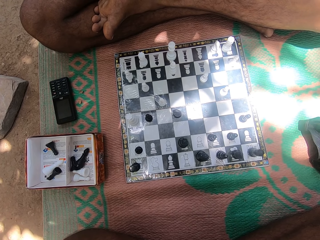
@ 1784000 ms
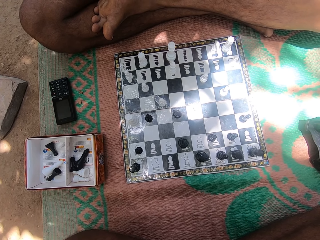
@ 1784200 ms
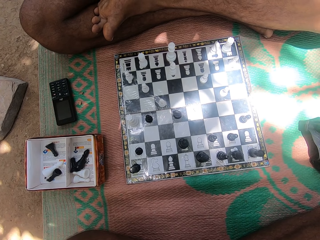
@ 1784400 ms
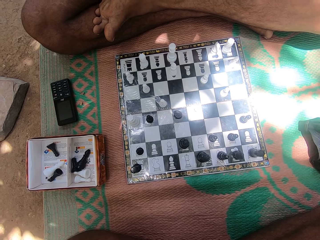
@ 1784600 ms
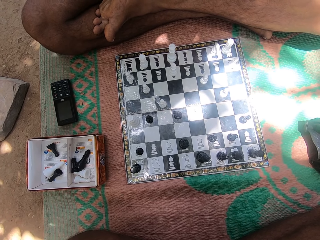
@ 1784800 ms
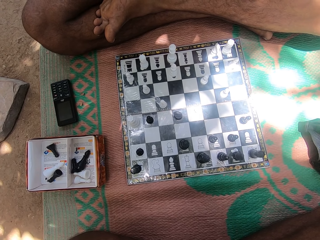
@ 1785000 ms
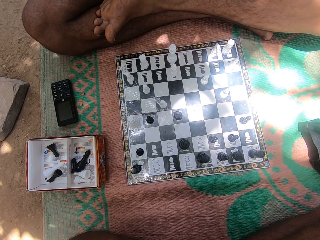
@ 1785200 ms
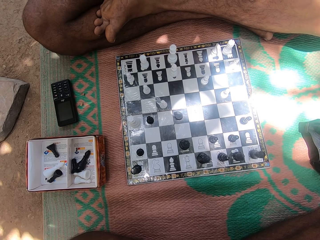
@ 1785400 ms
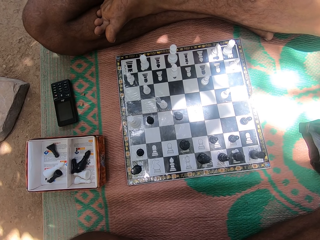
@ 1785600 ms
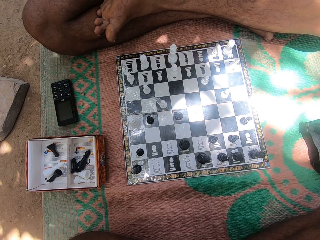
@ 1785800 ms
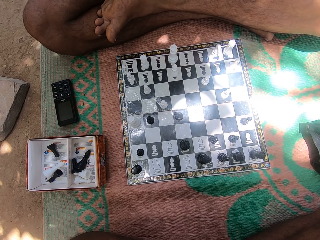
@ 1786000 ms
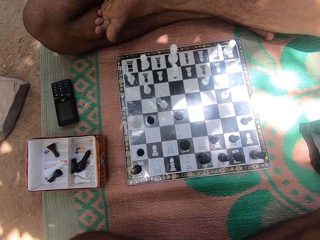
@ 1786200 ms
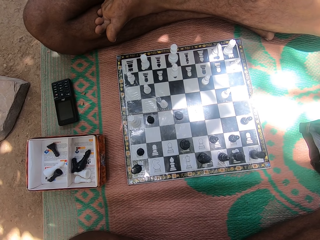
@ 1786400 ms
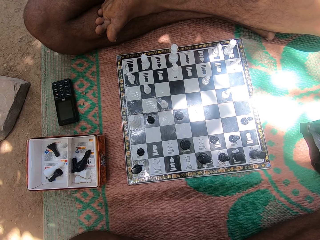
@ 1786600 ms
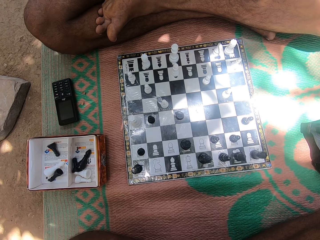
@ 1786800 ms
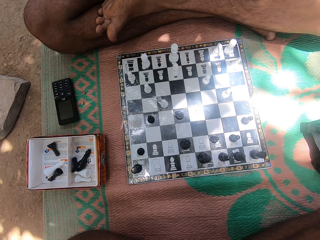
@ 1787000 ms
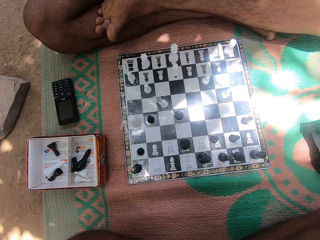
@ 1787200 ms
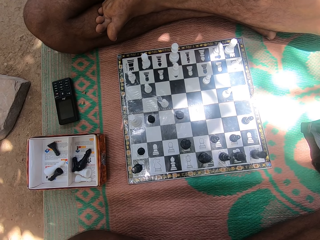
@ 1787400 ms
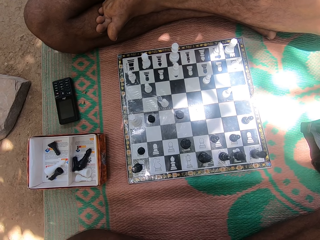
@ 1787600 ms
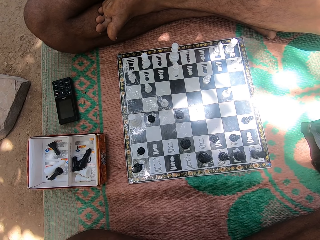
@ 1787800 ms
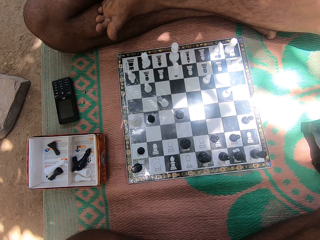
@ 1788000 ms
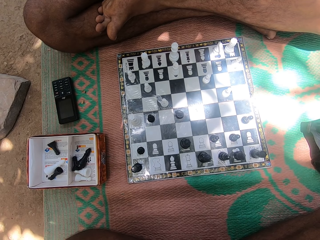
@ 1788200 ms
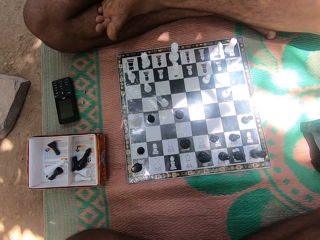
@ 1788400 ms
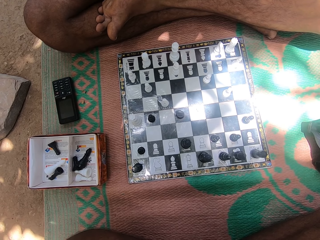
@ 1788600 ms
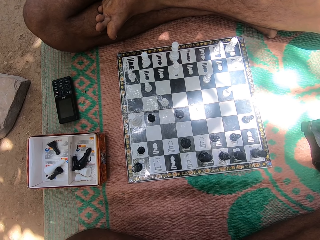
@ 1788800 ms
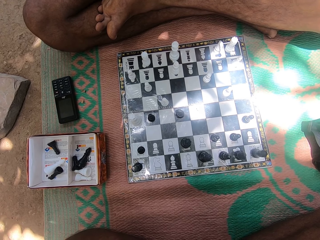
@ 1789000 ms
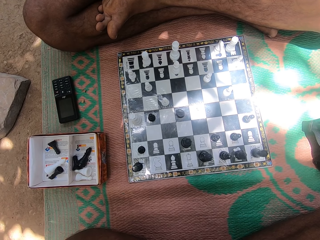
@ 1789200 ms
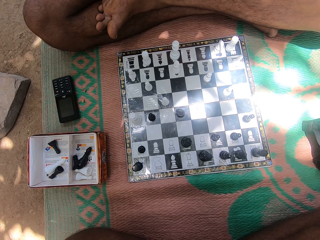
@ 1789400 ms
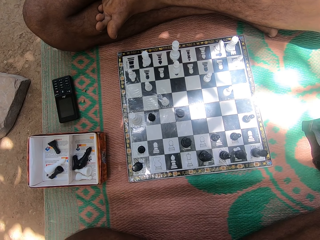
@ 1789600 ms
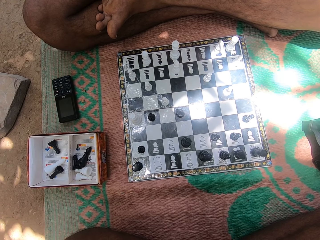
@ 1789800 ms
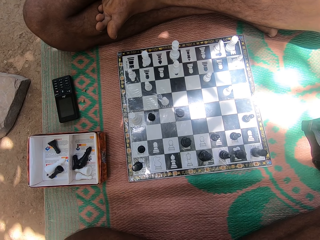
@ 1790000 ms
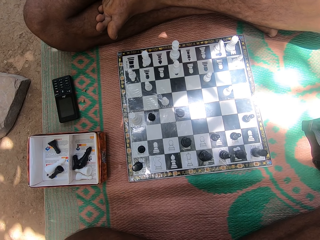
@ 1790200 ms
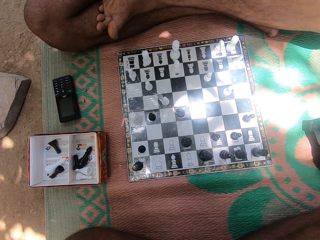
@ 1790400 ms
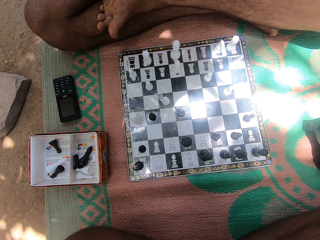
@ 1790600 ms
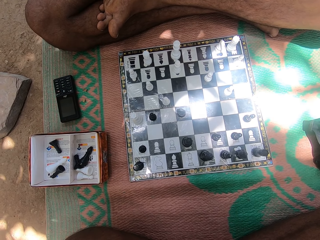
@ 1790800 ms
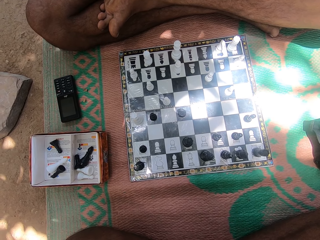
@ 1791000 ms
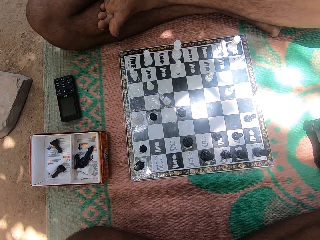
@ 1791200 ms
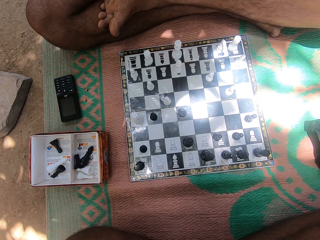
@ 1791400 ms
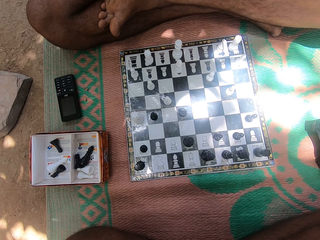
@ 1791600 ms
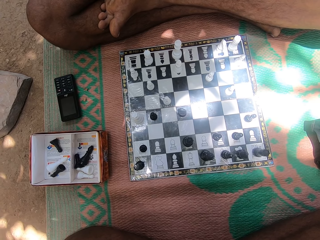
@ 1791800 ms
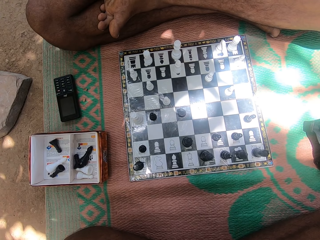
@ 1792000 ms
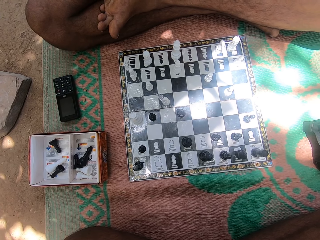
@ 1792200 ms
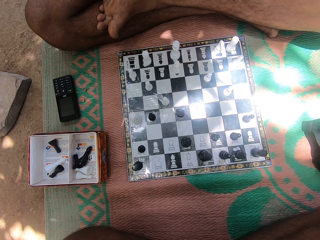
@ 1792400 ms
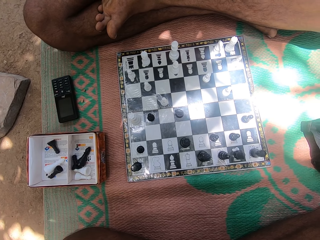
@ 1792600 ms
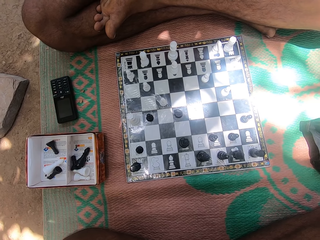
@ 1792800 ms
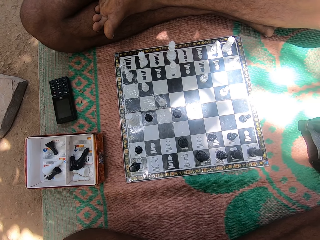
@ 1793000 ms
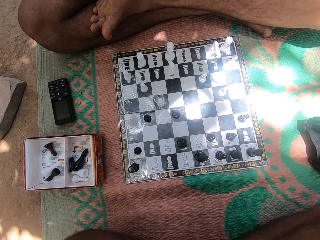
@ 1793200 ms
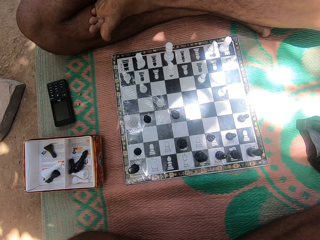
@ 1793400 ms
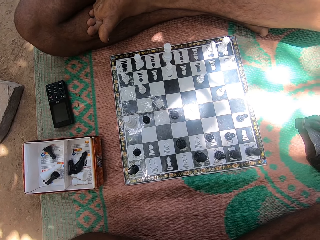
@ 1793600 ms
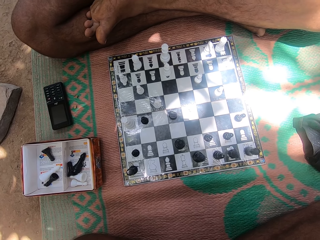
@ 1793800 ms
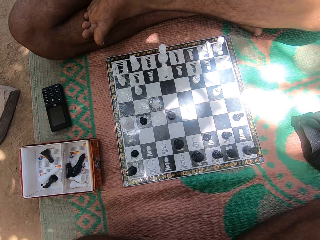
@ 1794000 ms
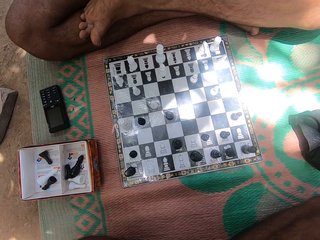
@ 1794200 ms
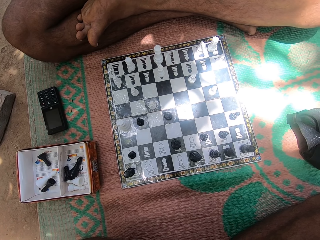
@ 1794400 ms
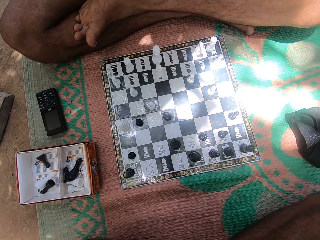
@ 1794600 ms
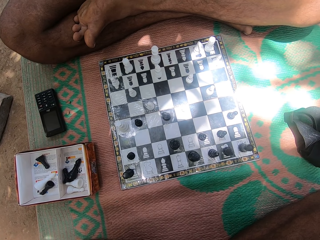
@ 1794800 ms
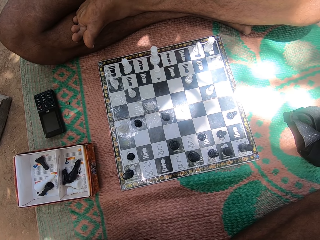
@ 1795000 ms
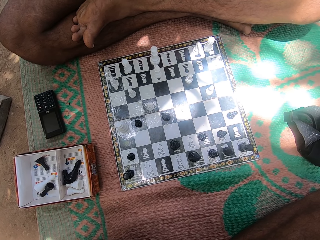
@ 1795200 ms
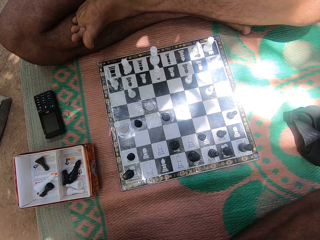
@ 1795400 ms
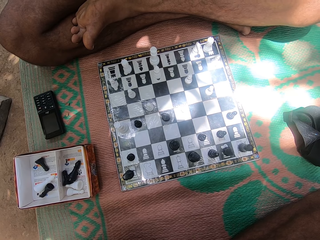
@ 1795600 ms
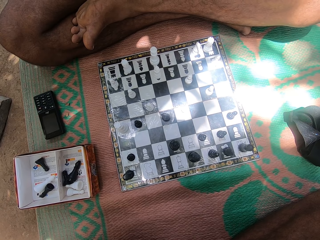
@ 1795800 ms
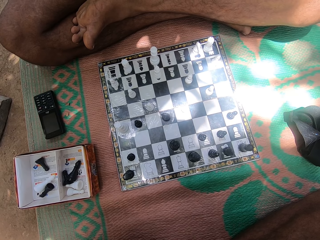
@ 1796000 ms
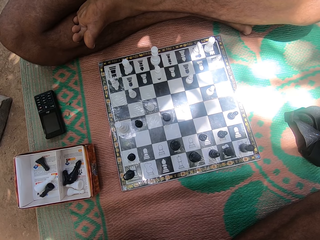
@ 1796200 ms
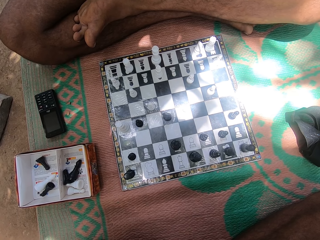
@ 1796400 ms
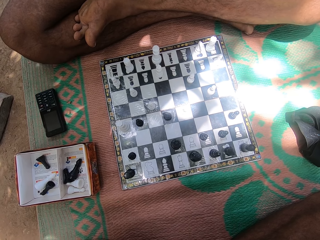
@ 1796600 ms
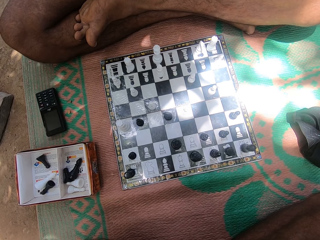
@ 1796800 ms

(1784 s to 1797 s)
The camera wearer stares at the checkers. A man shakes his legs.

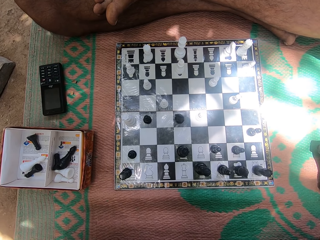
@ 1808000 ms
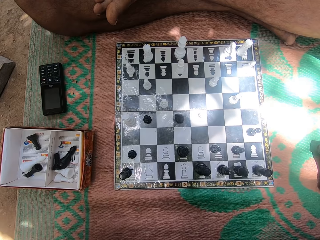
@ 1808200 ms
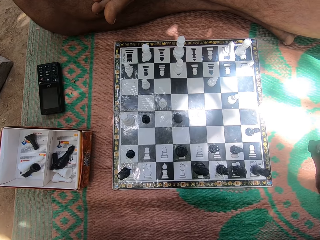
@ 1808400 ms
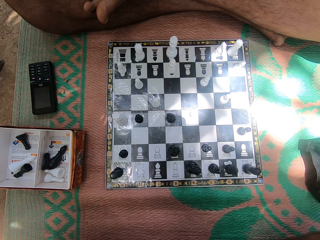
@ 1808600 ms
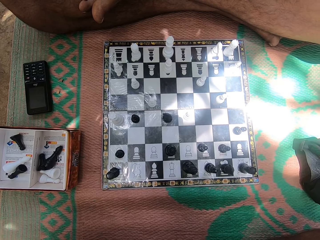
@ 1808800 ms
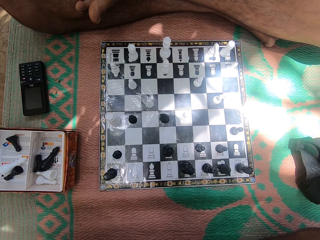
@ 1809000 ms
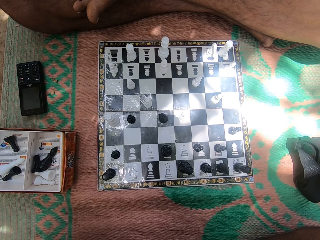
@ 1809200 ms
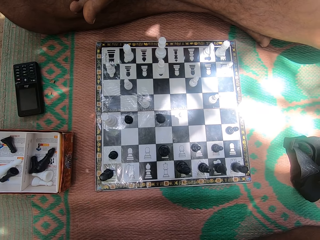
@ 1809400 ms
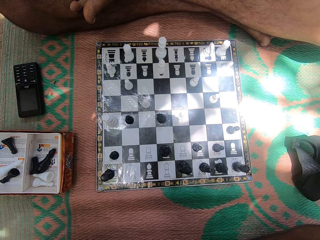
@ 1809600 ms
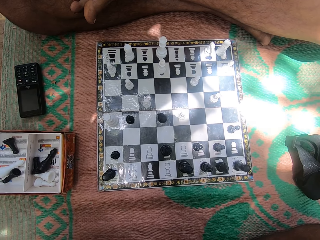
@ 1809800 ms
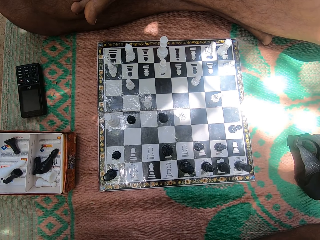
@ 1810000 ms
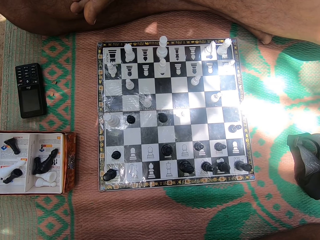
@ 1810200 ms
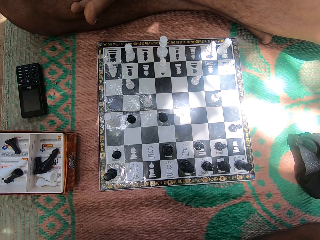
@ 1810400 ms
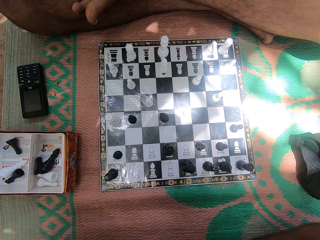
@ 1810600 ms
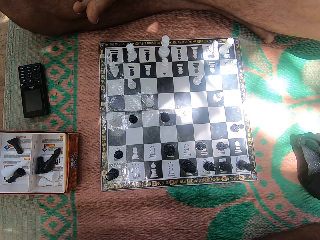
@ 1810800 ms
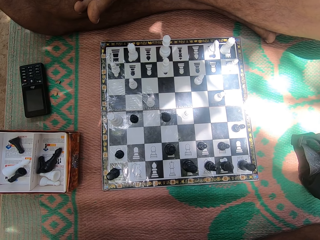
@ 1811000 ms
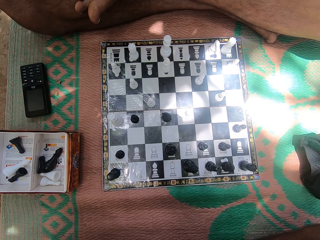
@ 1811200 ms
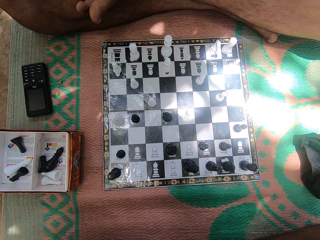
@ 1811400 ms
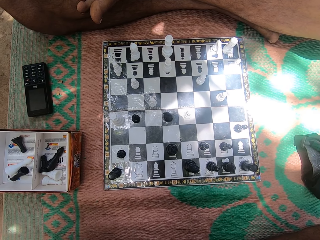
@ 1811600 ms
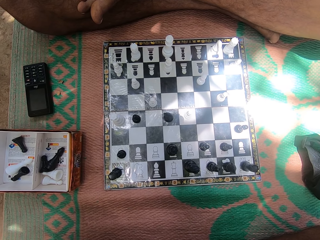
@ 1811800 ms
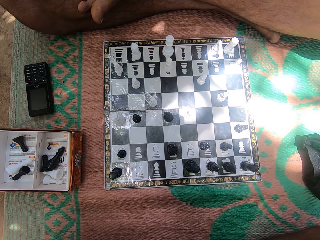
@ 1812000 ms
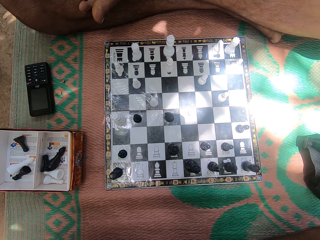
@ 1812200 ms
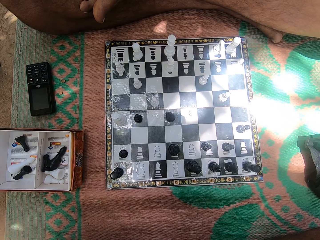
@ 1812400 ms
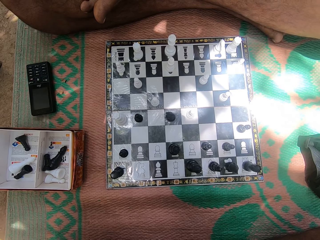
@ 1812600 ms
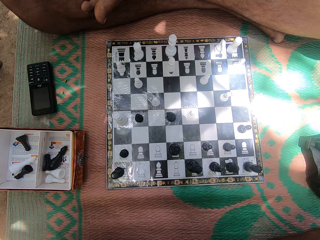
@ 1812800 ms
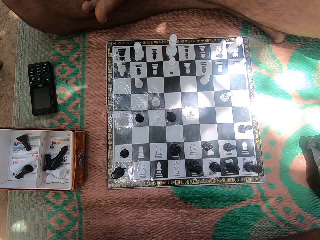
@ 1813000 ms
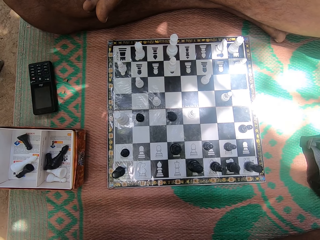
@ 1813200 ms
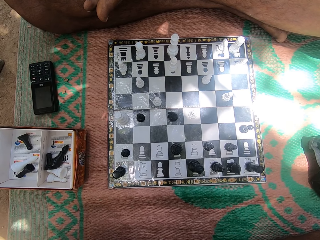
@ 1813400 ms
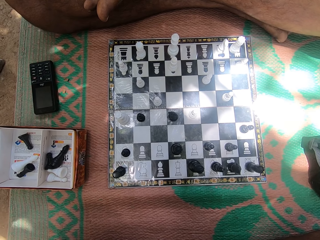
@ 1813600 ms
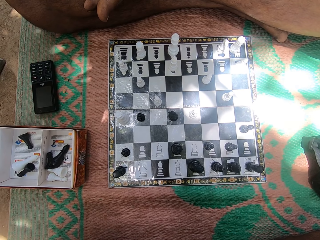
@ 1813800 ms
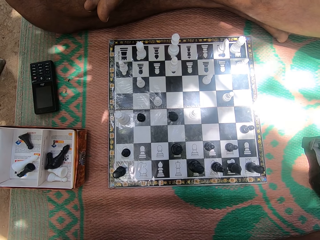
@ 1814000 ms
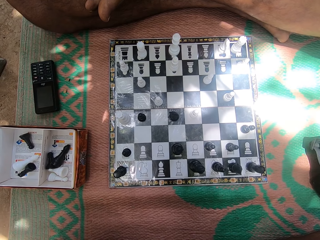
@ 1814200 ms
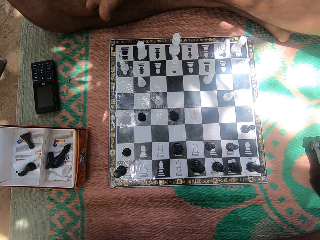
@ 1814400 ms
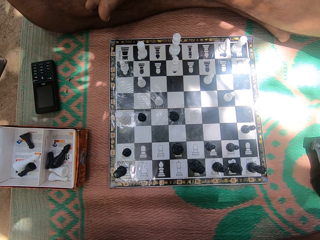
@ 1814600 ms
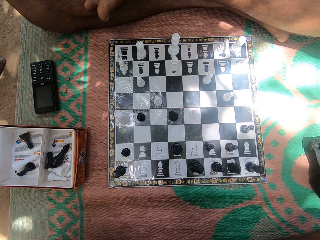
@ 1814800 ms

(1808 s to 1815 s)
The camera wearer stares at the checkers.

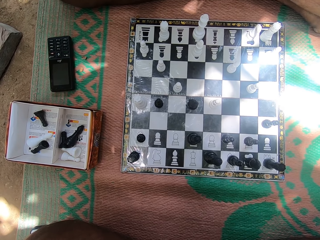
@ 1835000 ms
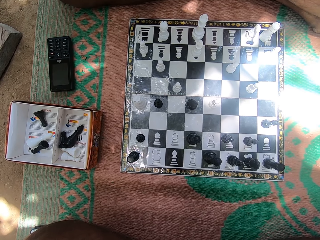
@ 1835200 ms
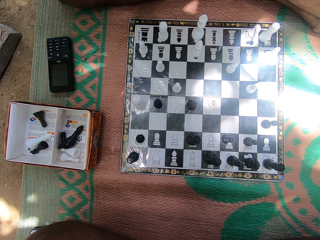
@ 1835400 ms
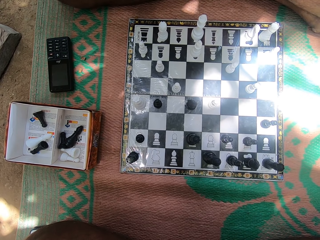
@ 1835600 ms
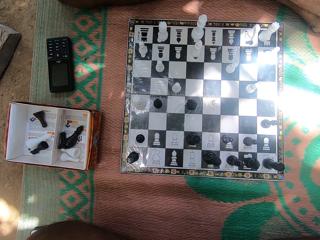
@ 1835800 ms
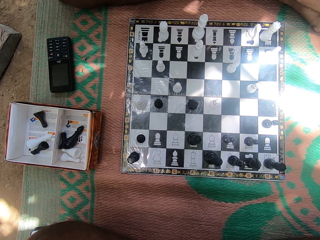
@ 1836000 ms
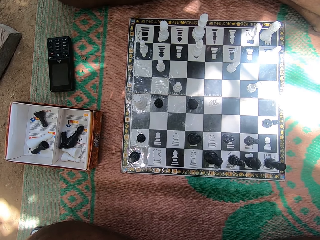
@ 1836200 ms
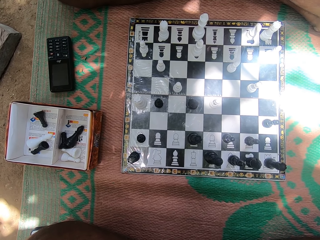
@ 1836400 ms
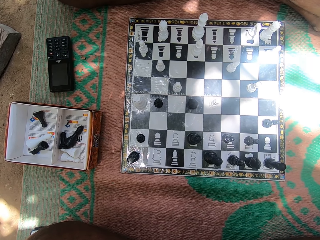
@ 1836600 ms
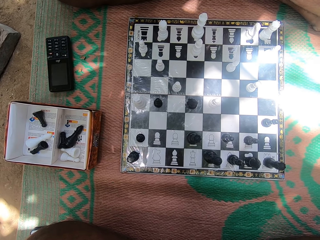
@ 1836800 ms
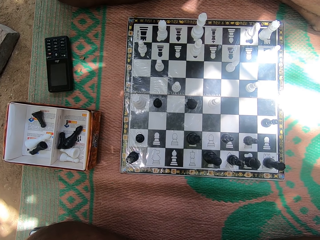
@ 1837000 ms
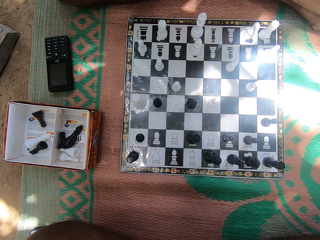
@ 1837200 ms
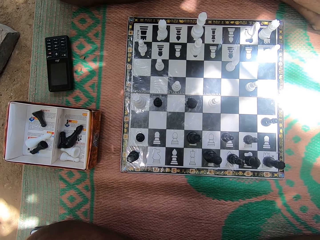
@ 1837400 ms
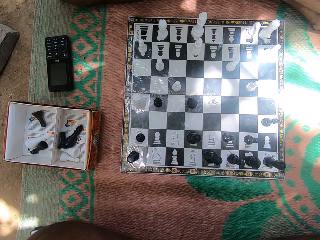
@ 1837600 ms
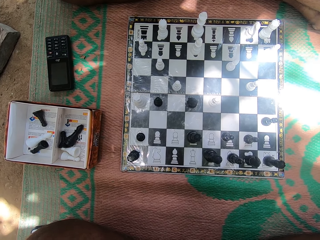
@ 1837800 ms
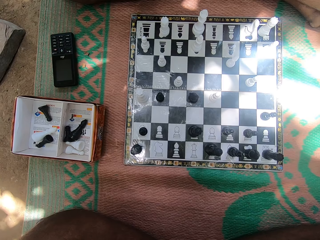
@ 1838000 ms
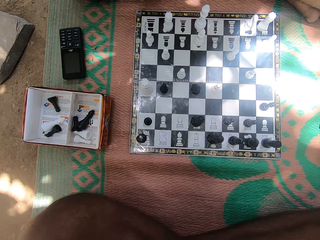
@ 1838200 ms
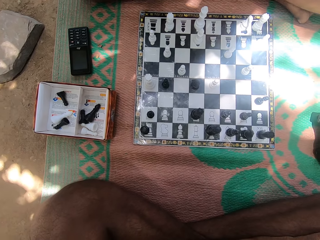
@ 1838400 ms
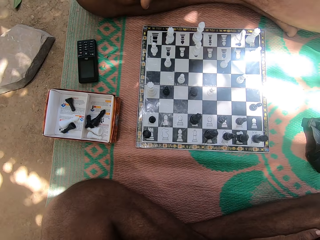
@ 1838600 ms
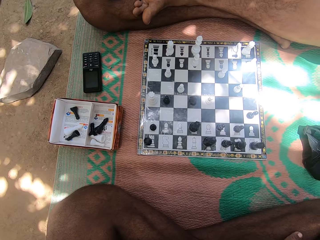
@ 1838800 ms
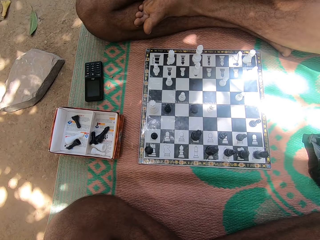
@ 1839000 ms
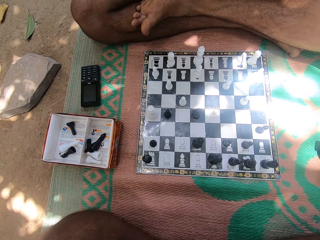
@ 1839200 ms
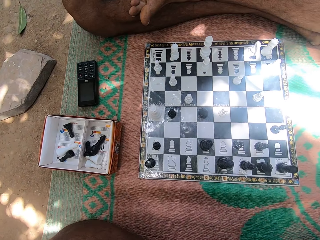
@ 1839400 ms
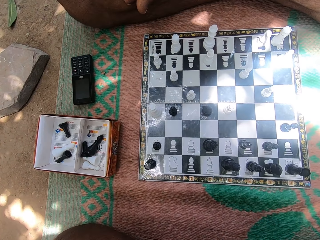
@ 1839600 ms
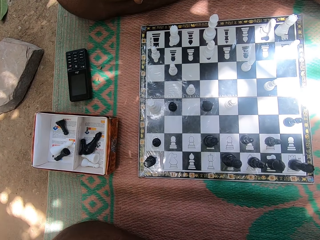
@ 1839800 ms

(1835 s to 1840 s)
The camera wearer interacts with a person. The person stares at the chess board. The camera wearer stares at the chess board.
